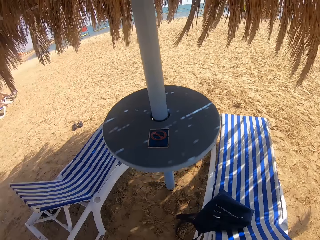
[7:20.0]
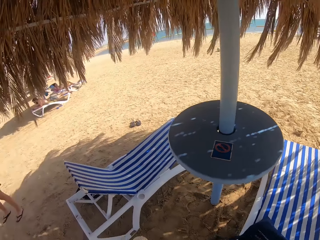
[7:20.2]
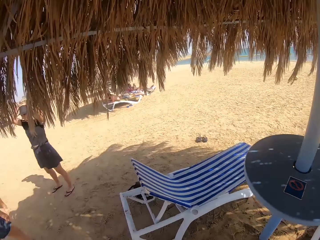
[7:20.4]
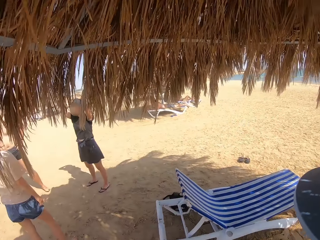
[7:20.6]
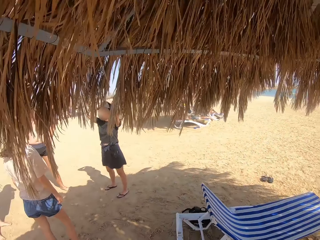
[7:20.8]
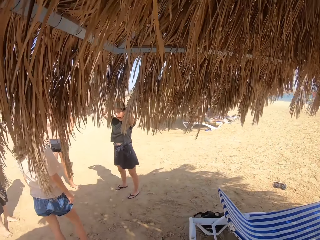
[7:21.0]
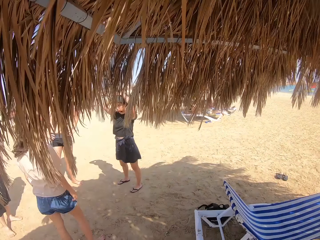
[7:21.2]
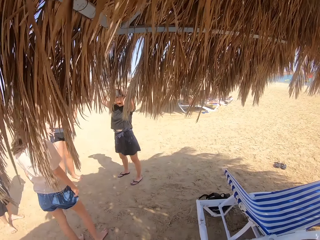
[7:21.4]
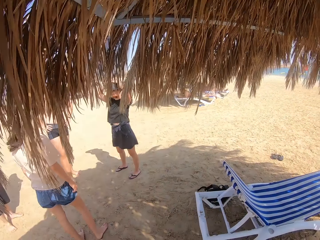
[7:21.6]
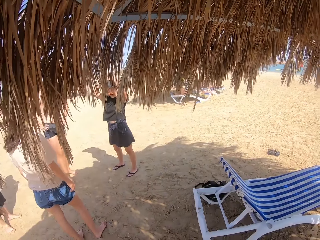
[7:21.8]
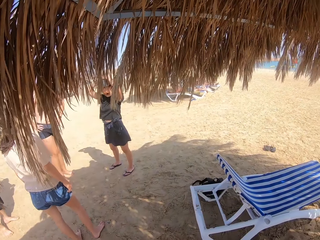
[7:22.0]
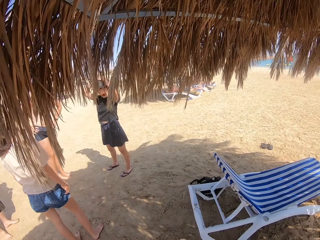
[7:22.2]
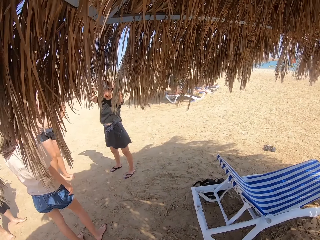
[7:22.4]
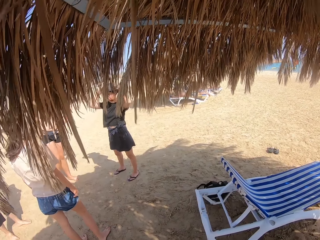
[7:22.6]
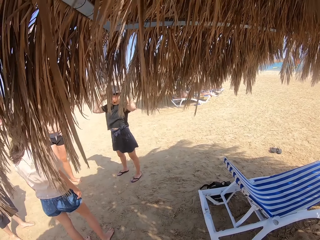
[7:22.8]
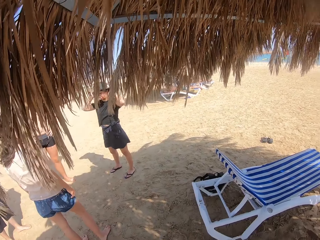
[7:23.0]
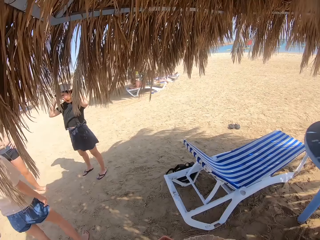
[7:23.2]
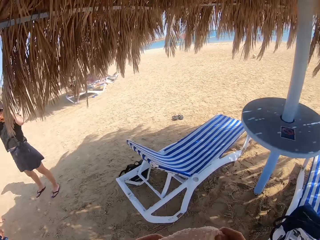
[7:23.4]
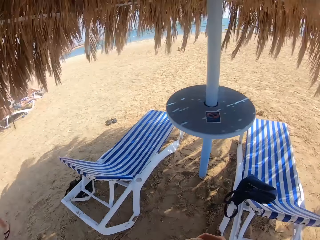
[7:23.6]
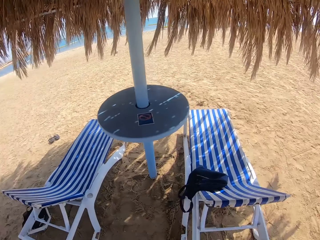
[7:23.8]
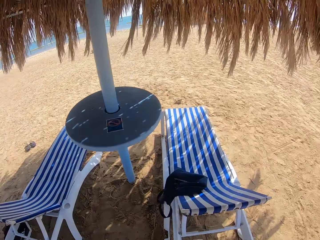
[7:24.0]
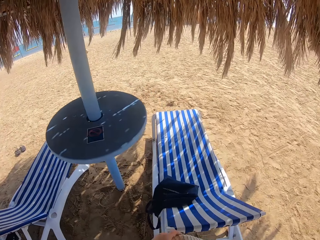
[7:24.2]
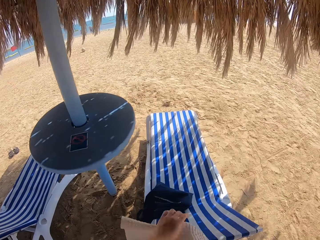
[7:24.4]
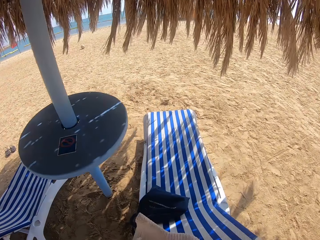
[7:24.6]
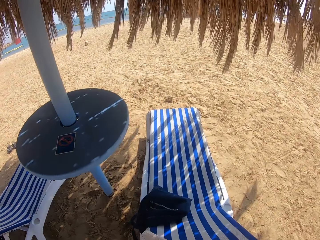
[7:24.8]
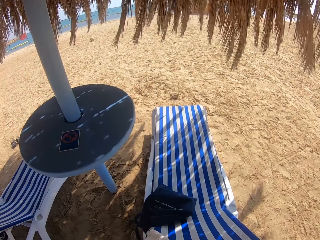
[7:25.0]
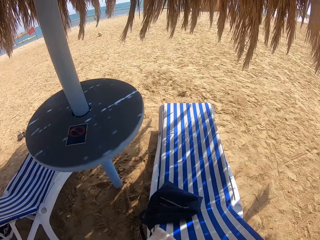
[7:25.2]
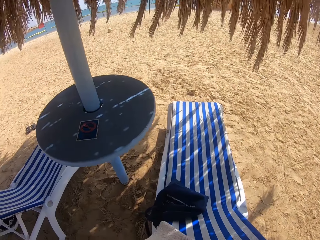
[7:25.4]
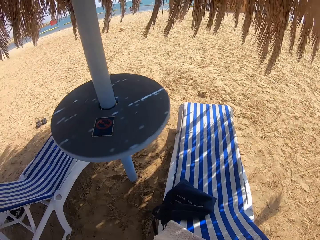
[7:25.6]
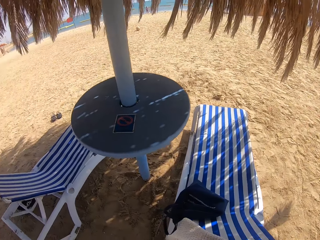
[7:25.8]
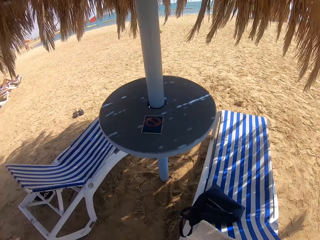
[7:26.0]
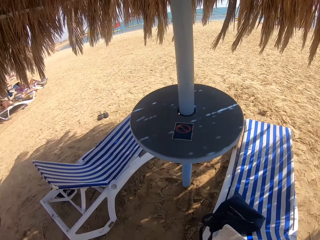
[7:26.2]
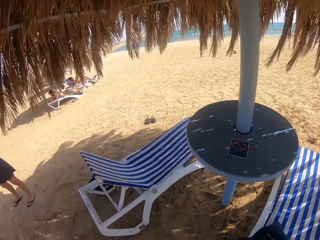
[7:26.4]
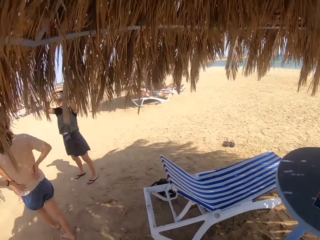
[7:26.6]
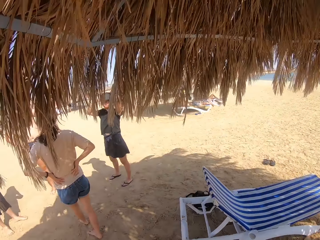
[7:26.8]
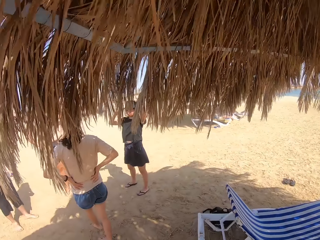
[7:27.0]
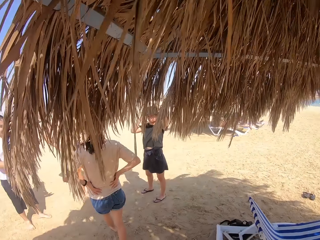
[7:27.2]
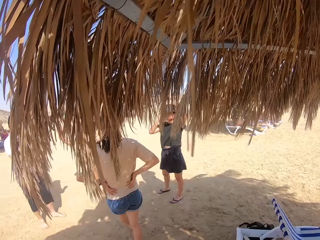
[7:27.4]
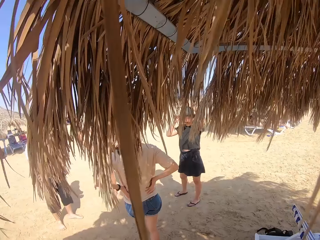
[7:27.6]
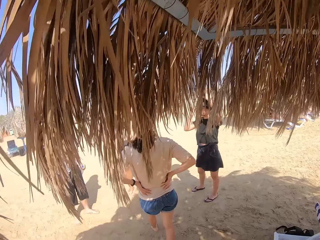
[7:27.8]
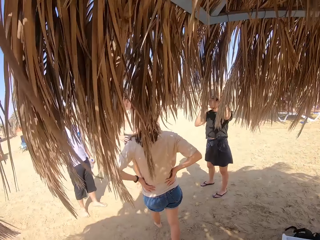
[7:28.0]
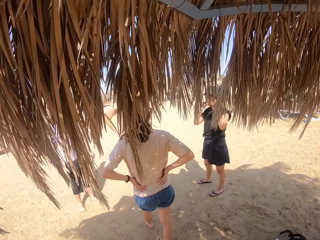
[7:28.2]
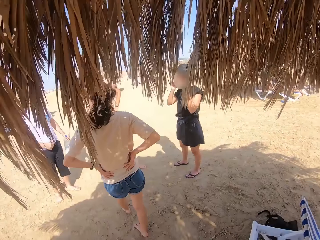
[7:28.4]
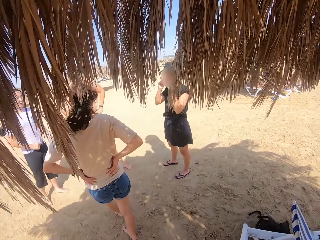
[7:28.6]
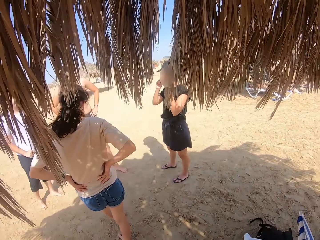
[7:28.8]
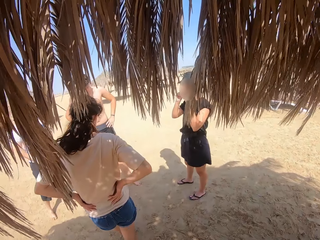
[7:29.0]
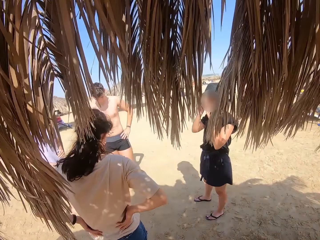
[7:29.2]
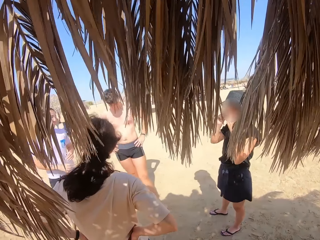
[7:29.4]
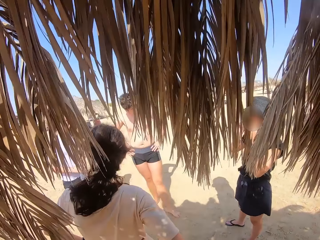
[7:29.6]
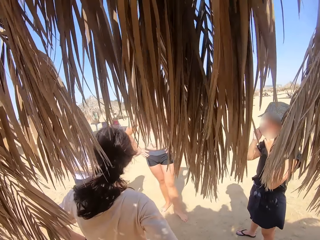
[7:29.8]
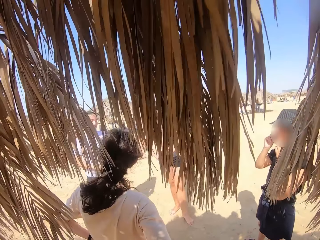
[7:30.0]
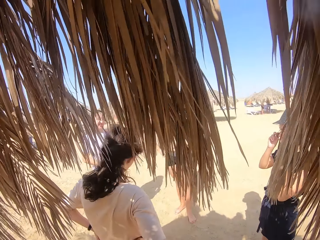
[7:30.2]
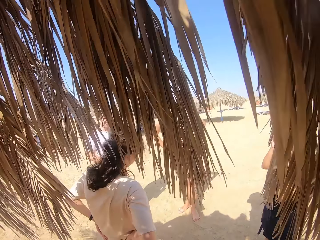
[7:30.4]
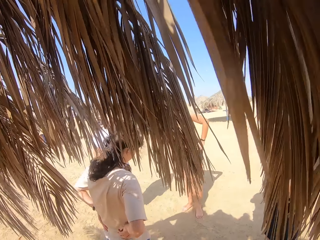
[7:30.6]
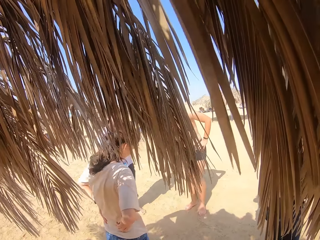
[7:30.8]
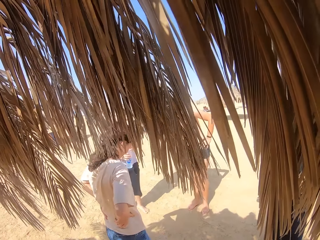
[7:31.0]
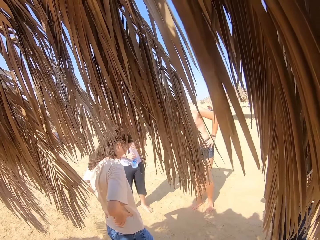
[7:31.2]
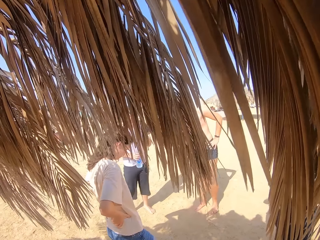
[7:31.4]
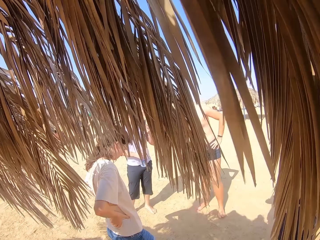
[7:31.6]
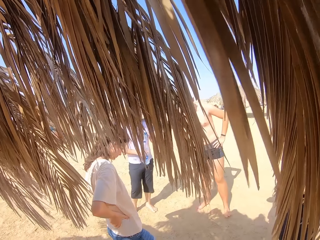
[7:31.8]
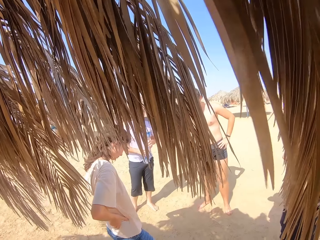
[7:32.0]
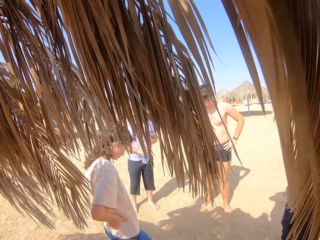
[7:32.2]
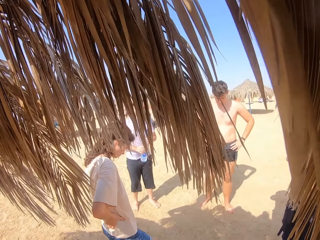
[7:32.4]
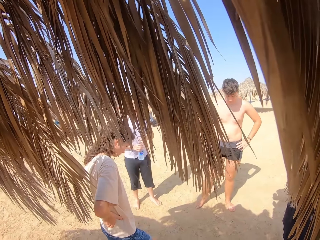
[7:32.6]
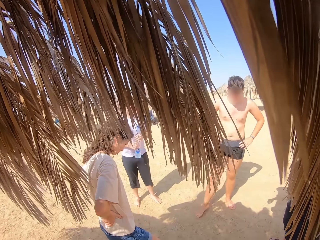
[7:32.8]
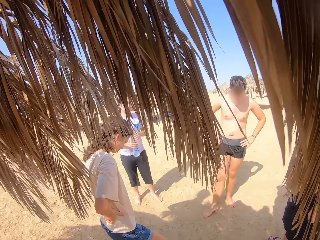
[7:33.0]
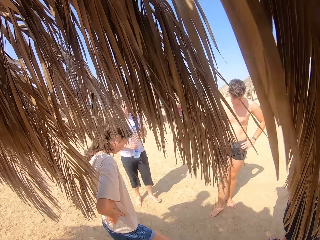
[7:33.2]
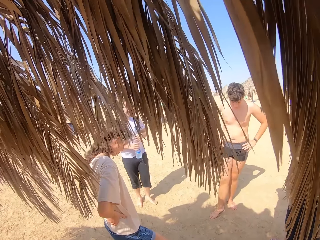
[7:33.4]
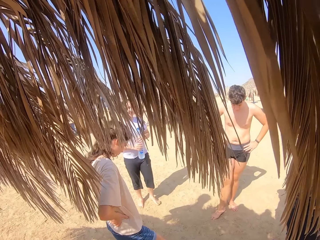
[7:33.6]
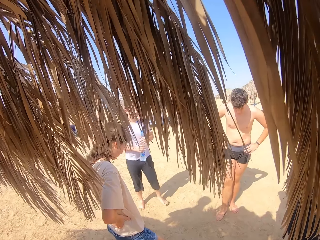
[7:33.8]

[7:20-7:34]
The camera wearer inspects the shed. They steer around the shore. They move towards a woman. They stare at the woman.

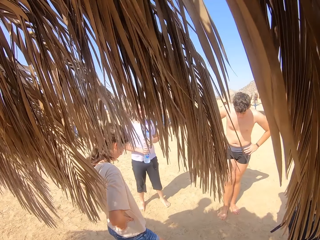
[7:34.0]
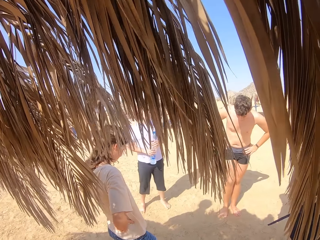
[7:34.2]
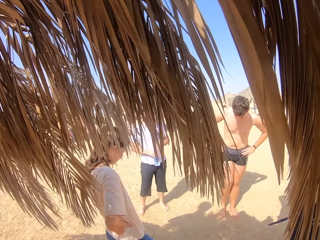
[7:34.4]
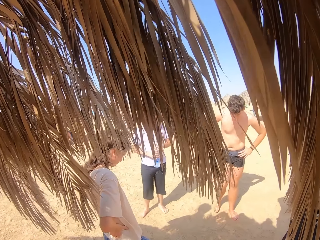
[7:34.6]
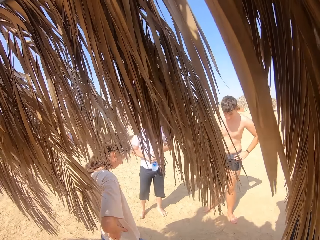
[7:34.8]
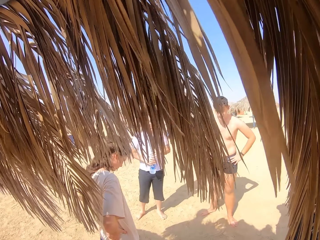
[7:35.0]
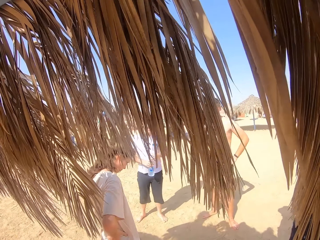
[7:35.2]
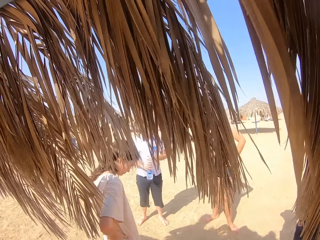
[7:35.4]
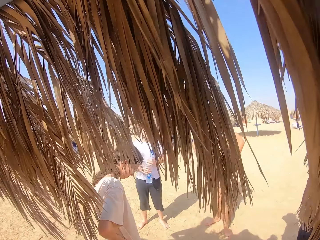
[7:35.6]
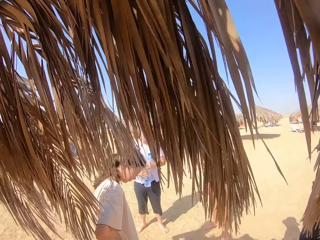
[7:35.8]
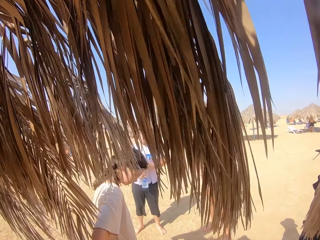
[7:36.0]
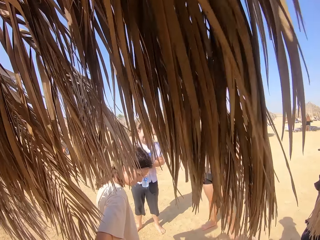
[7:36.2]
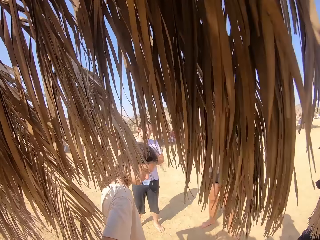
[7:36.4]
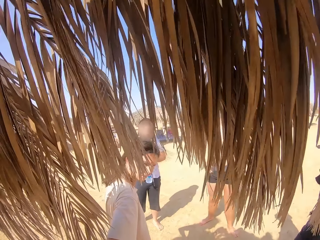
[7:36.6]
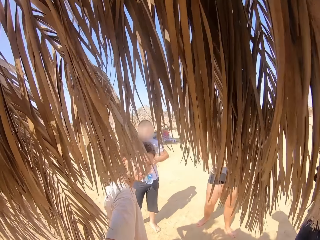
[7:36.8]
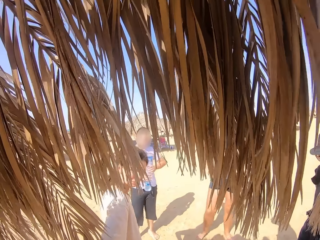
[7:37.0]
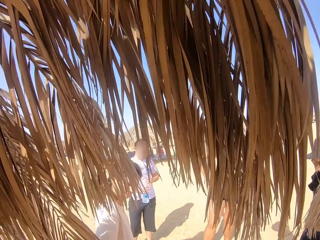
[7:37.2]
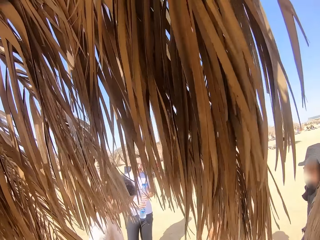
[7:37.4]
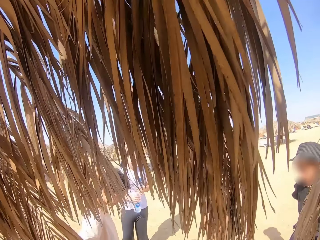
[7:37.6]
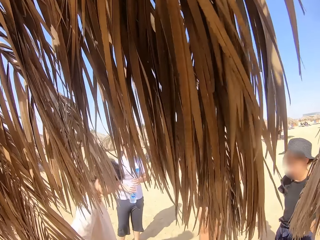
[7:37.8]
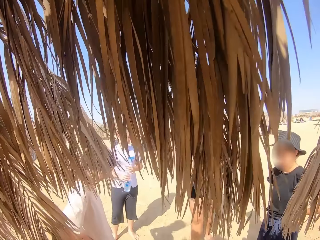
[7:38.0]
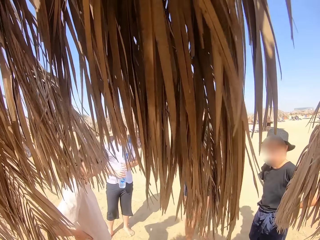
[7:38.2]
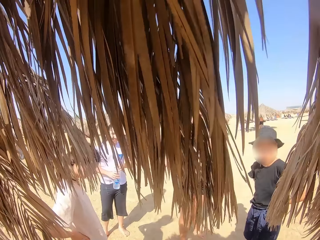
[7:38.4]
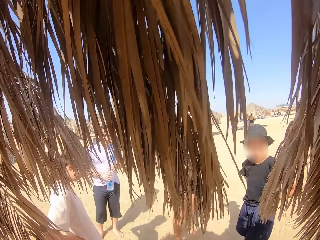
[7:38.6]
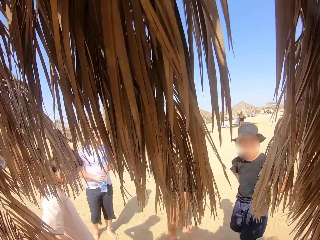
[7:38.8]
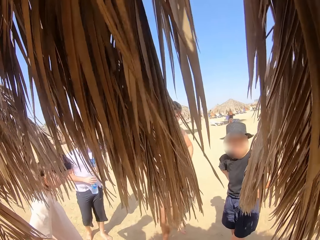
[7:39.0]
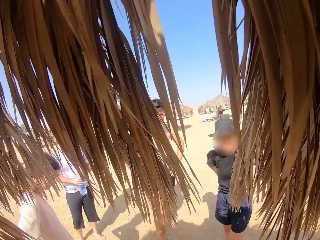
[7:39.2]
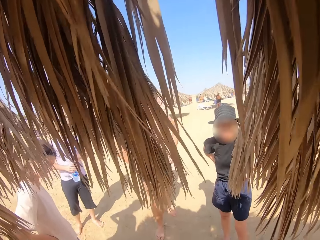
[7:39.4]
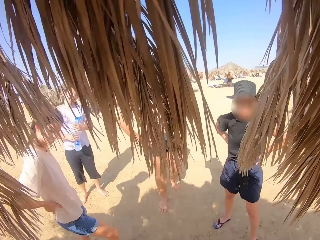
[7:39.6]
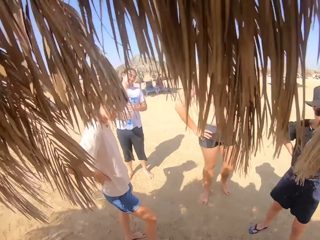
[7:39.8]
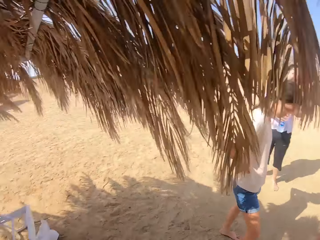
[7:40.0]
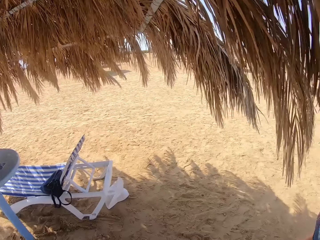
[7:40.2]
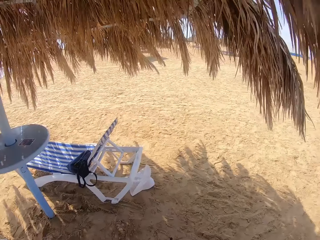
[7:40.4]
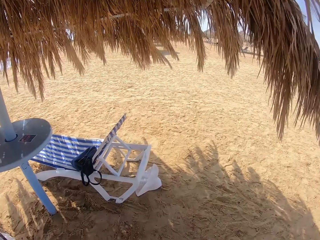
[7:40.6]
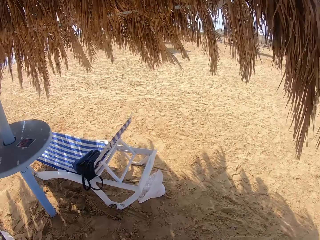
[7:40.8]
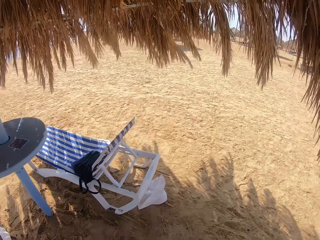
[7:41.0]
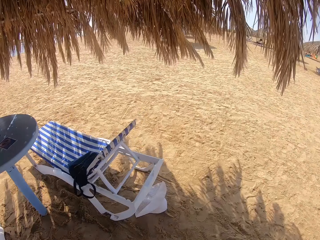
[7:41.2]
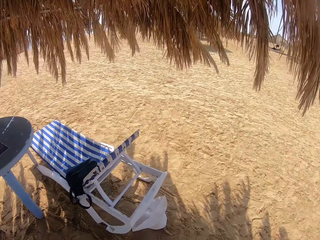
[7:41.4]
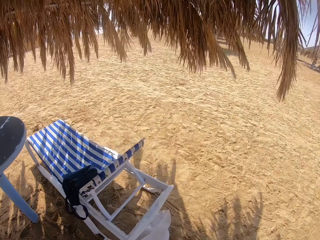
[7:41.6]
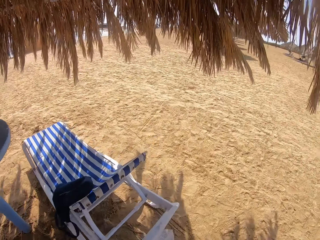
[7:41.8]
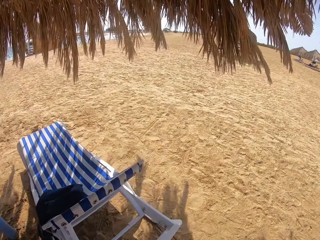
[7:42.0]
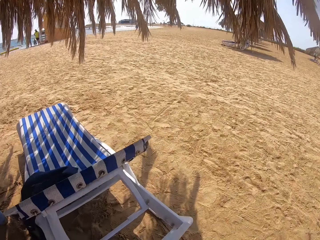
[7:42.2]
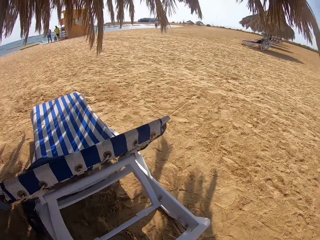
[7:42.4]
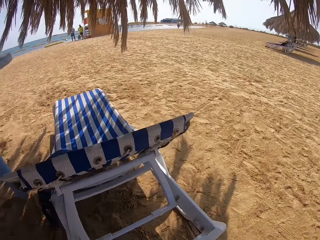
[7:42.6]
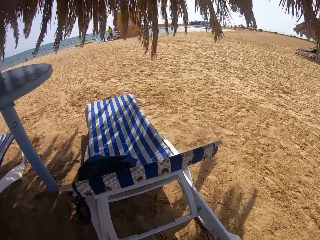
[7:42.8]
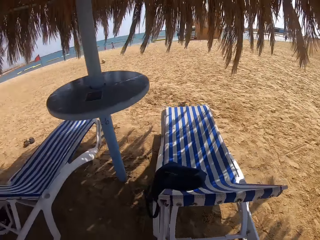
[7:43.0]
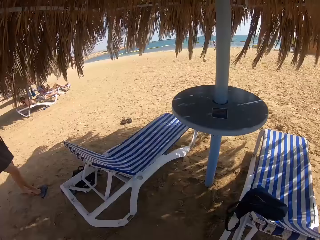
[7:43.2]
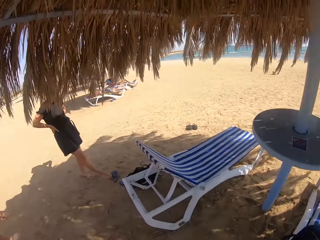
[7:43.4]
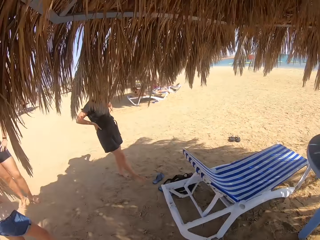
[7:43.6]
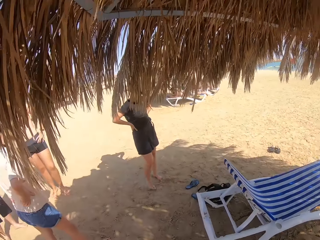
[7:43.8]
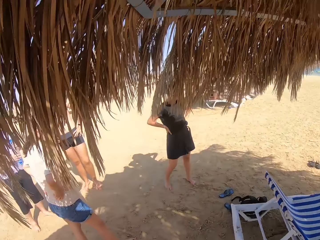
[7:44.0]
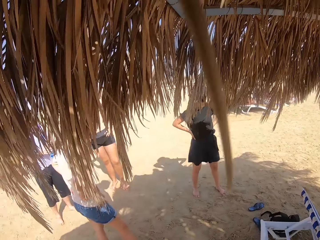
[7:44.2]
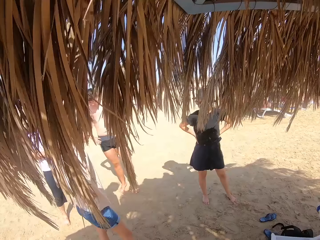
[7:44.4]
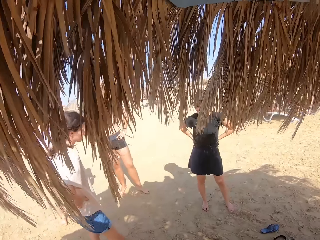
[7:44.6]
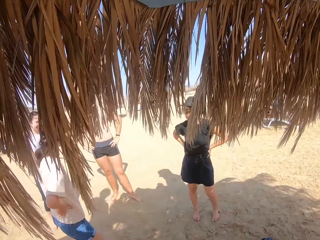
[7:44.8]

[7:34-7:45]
The camera wearer walks towards the beach chair. They reach for the hat. They stand up. They move towards a woman.
